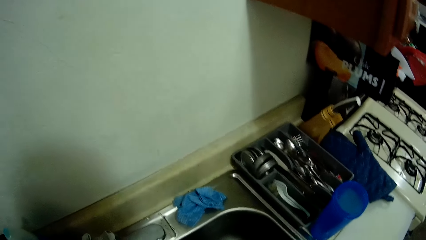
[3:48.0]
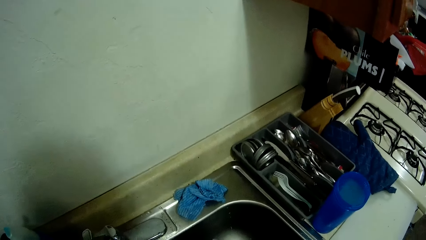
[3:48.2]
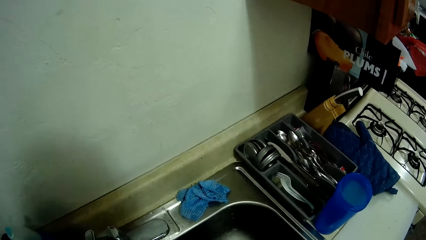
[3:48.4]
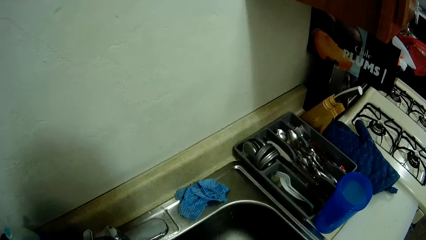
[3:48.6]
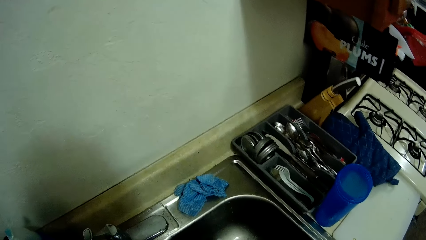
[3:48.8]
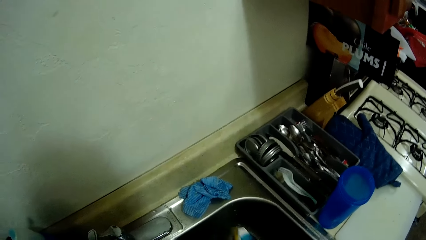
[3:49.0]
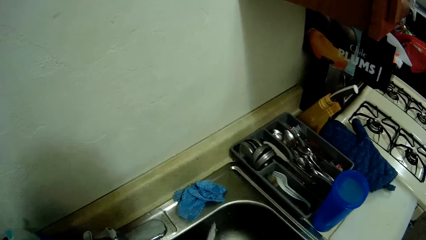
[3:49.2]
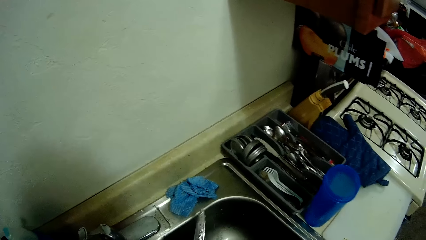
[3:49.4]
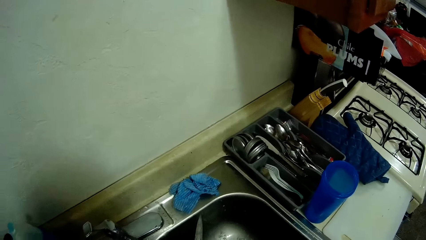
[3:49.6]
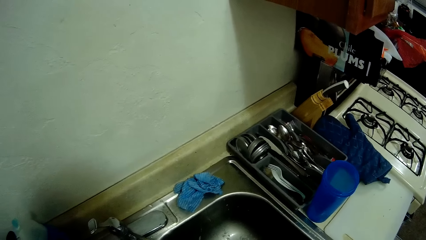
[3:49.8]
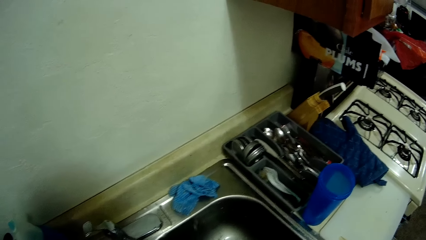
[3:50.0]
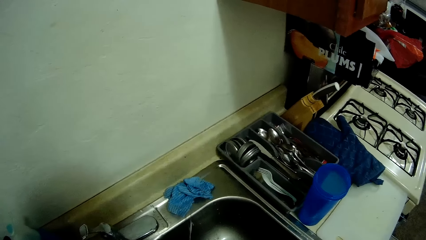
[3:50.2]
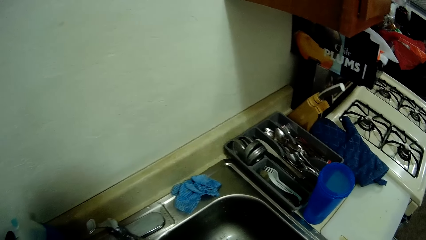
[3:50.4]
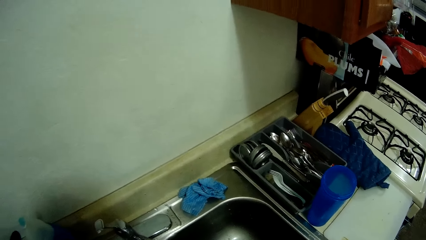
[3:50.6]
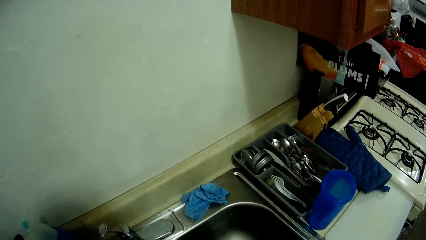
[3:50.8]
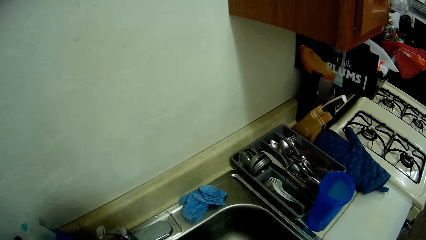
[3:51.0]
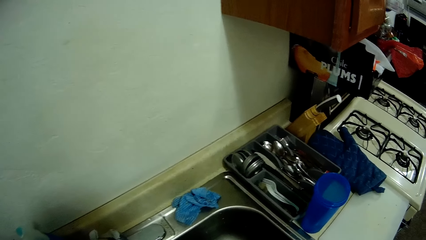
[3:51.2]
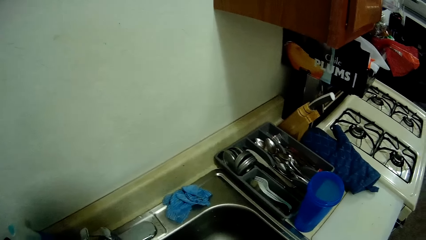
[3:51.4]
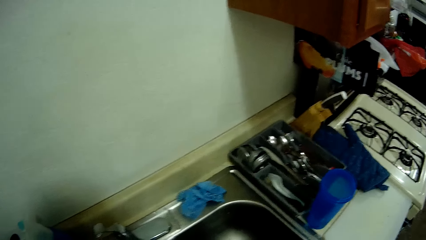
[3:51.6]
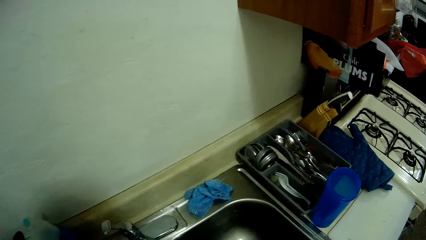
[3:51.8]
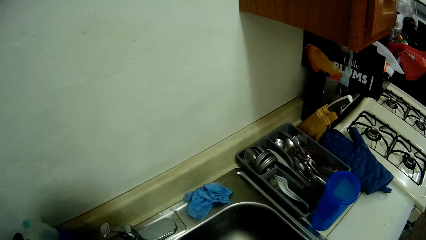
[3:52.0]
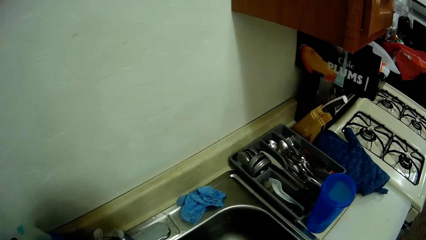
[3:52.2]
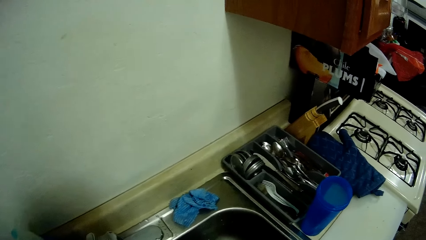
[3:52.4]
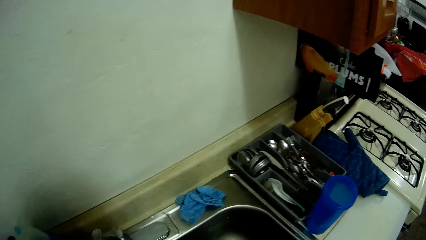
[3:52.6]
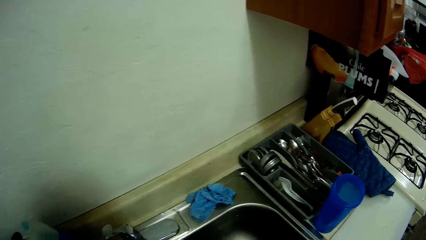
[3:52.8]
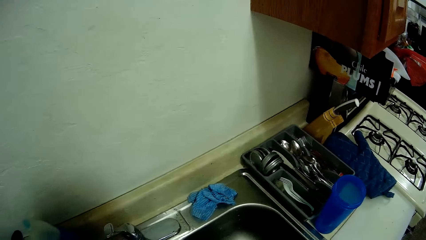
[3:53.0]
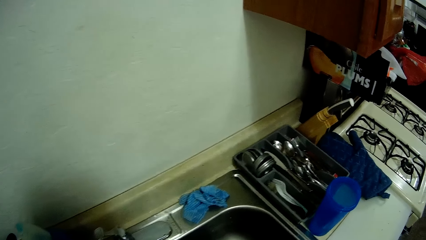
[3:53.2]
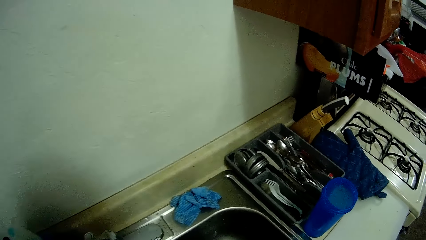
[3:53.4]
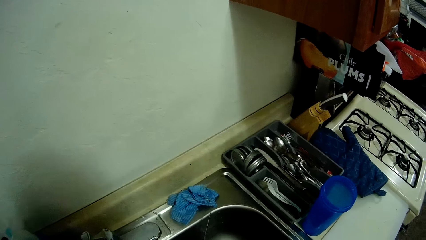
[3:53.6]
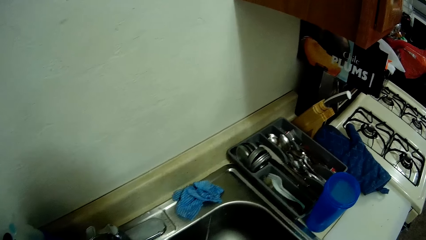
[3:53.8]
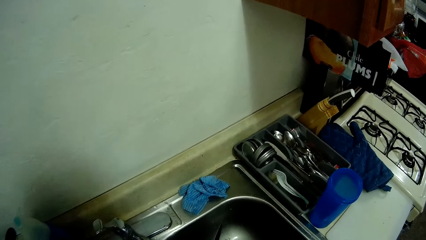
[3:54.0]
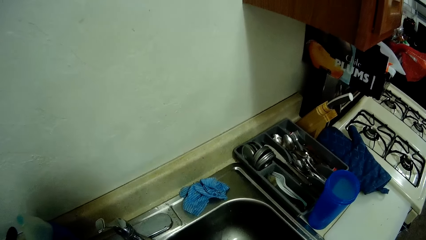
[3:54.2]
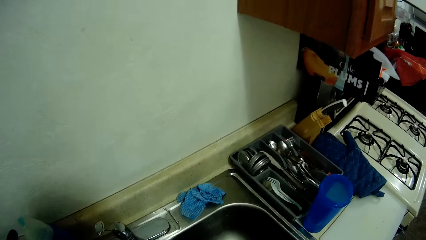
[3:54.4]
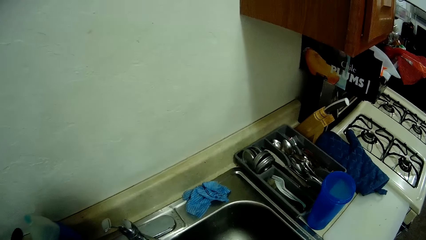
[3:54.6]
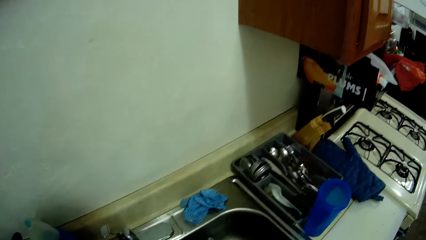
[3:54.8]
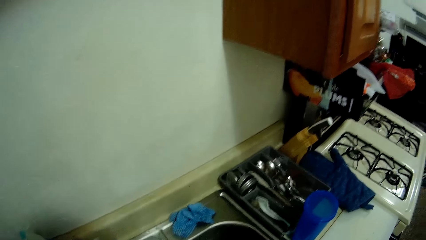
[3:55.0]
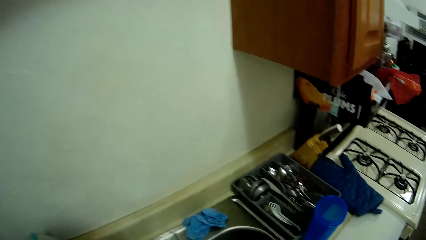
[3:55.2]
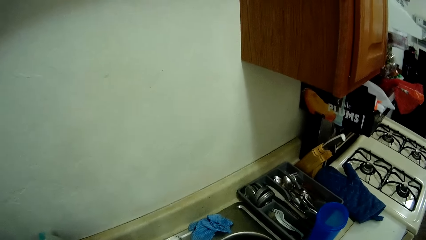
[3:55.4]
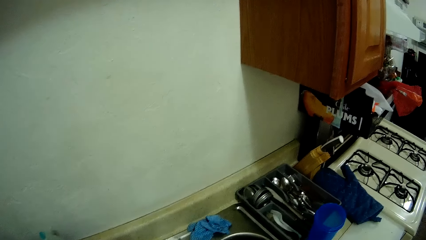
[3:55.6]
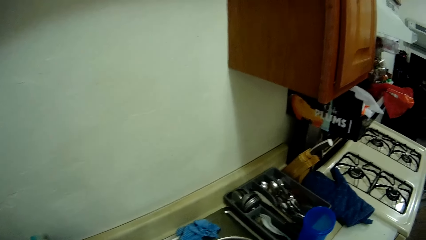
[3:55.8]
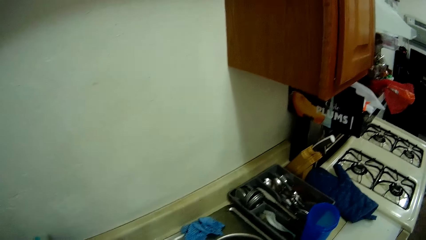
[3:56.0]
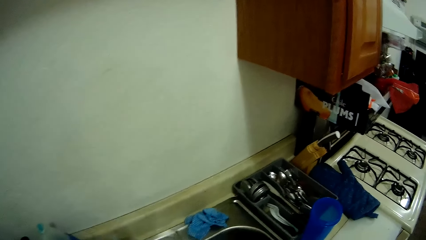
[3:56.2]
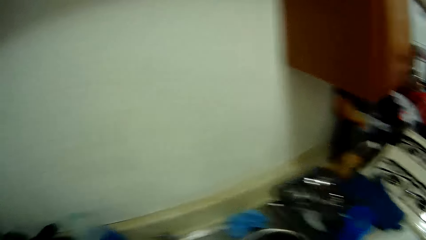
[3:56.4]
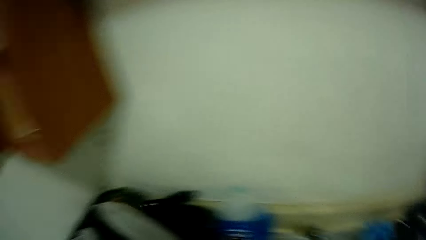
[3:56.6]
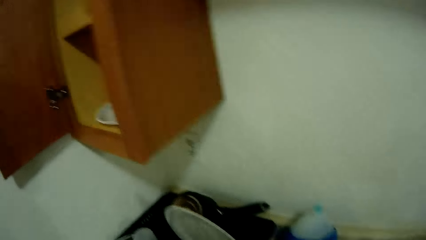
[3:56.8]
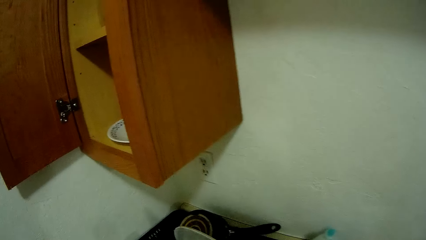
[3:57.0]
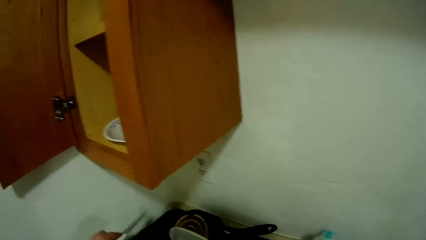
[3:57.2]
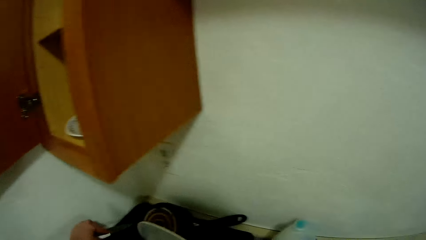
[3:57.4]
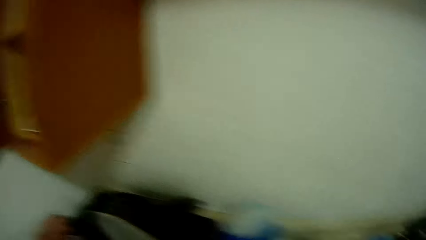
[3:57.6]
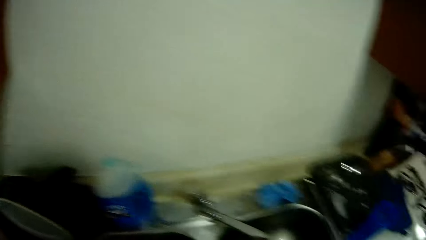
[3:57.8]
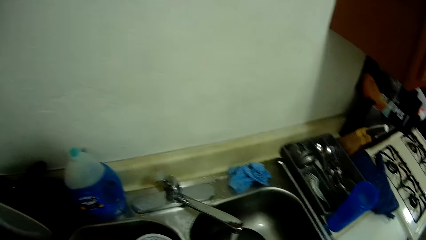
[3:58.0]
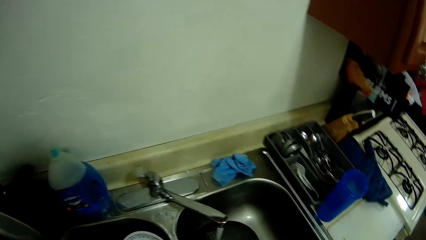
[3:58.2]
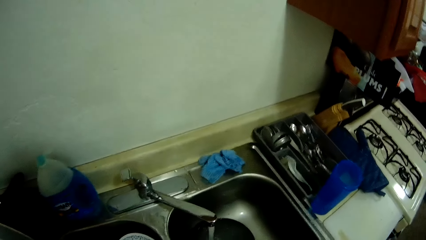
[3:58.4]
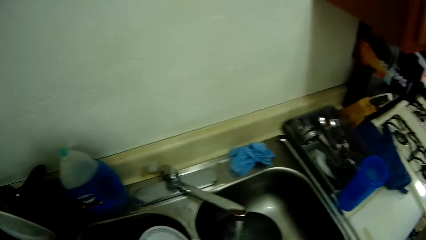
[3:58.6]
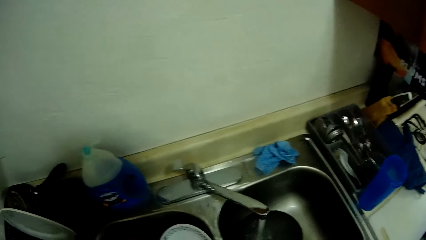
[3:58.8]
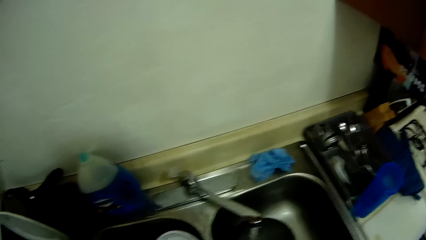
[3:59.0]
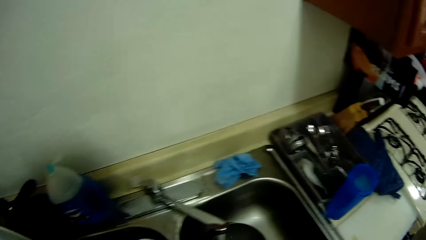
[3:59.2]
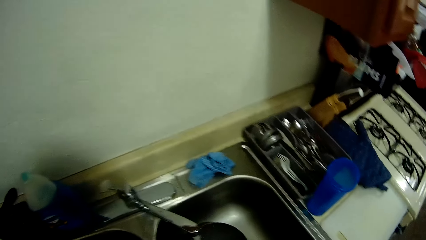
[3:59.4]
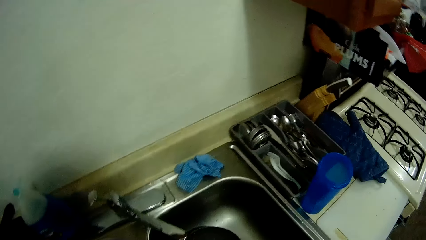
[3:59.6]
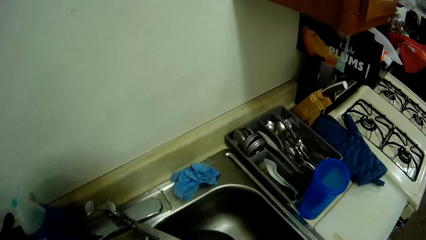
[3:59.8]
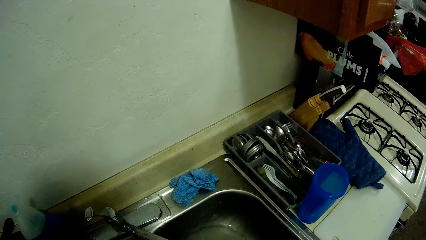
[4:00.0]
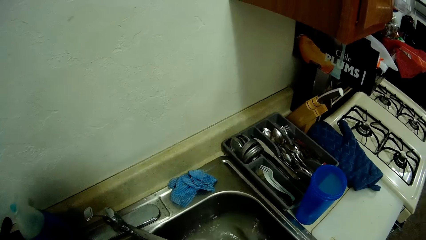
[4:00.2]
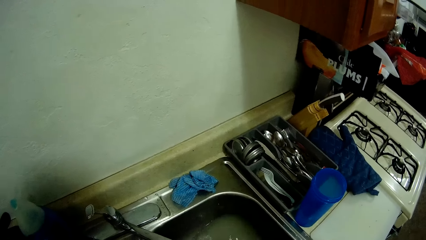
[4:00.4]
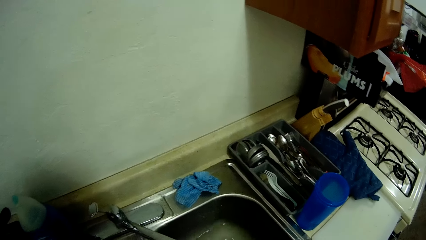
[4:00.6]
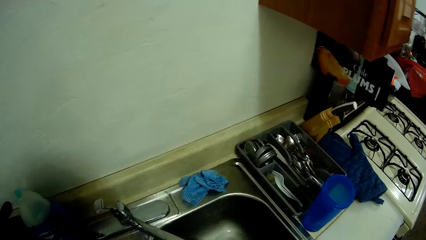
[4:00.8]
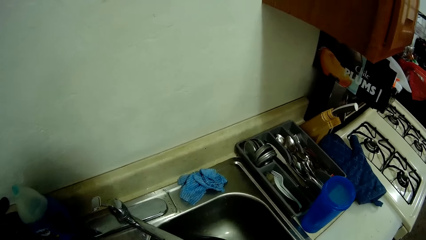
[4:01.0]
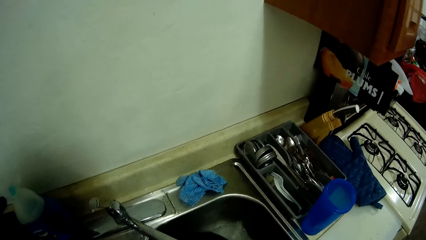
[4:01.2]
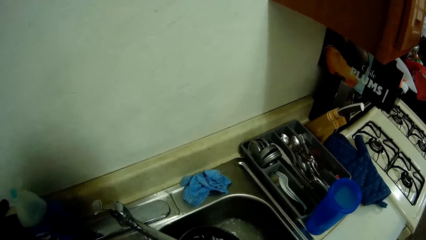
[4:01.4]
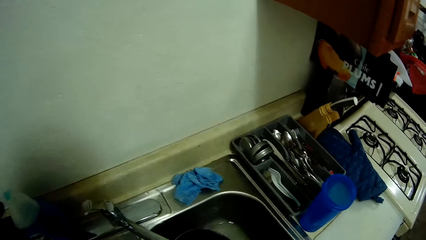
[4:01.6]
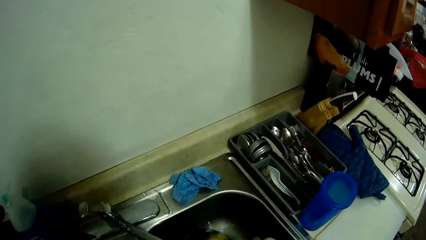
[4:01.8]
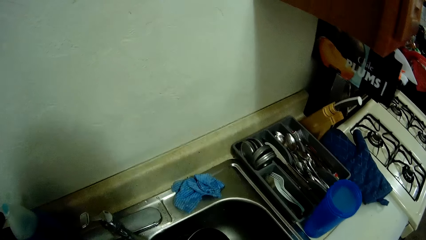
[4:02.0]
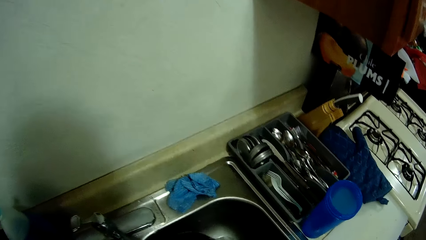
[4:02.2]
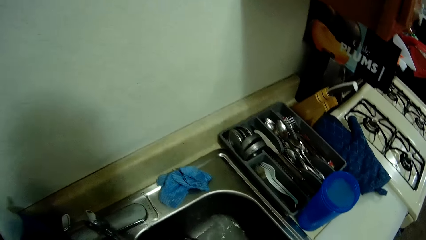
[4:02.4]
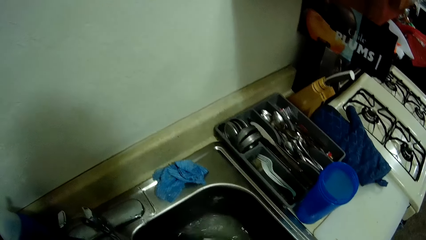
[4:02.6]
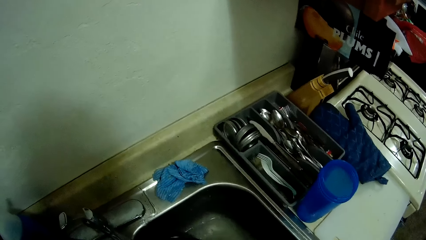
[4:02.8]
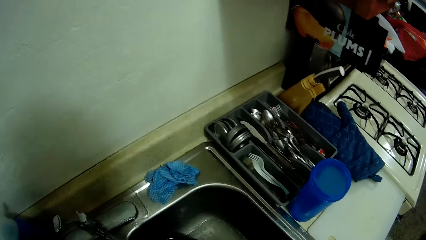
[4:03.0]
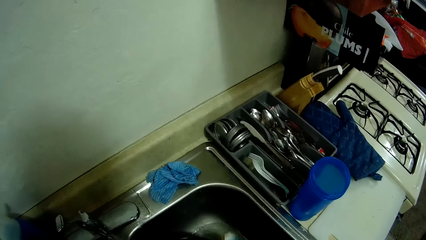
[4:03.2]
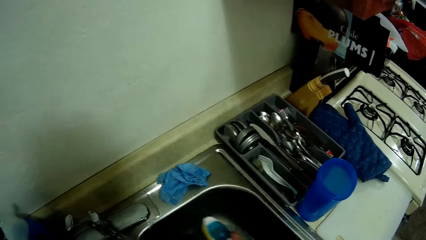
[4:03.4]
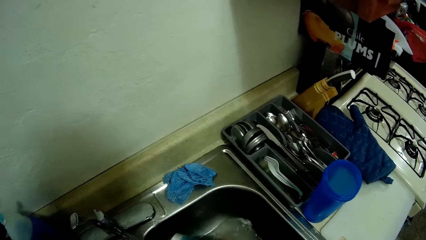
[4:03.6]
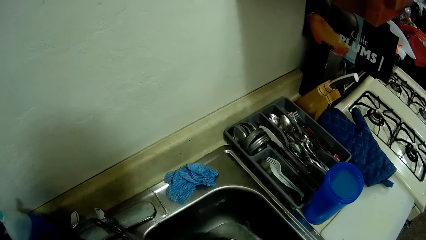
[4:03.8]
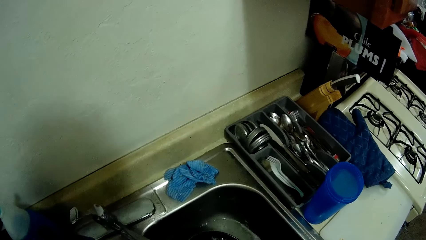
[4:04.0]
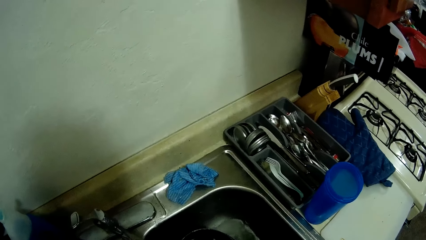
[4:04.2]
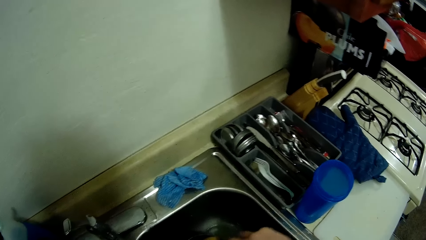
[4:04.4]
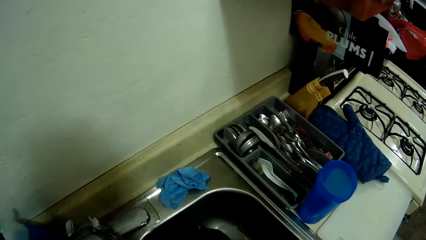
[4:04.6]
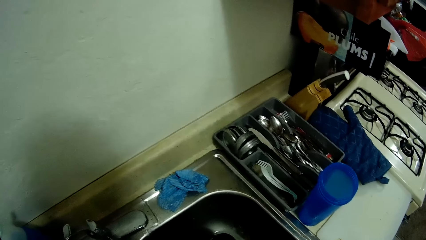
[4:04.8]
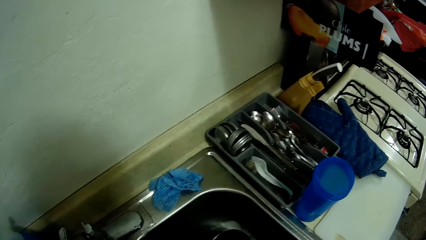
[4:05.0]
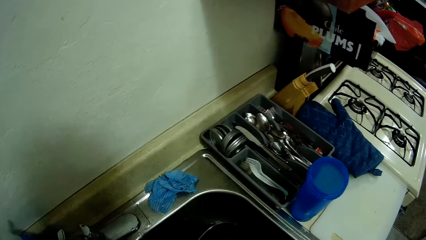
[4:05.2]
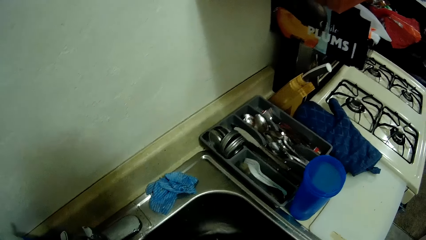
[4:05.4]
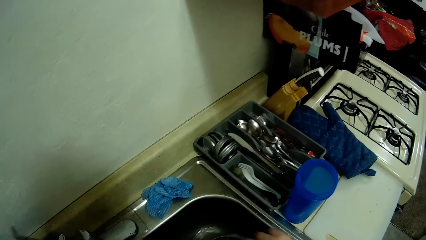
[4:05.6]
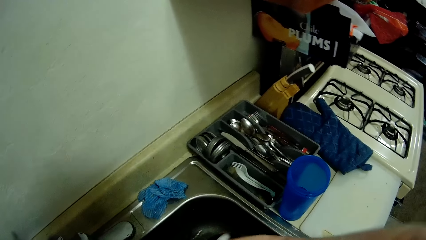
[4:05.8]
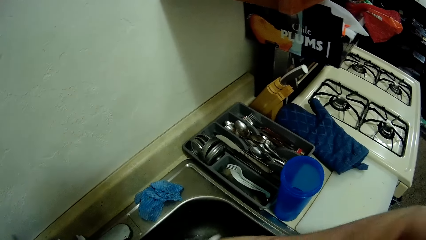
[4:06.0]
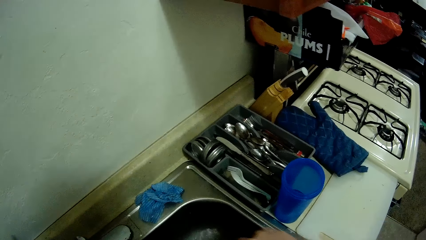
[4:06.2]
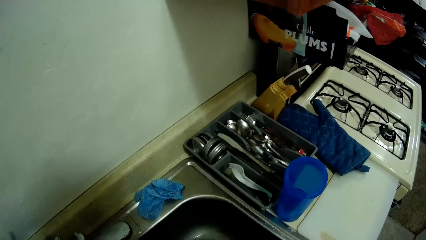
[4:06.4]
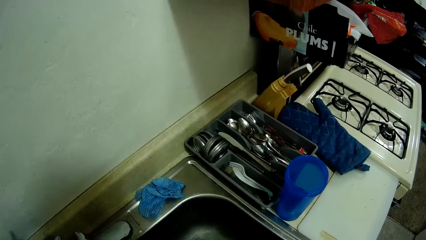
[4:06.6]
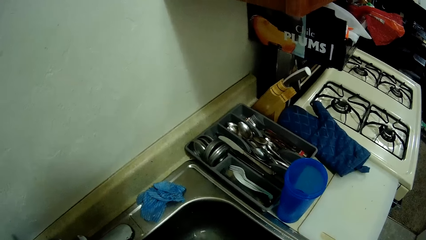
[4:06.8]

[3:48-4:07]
The camera wearer drops the knife into the drainer with his left hand. He looks around the sink. He looks around the sink again. He stares at the sink. He washes the cooking pot in the sink.
